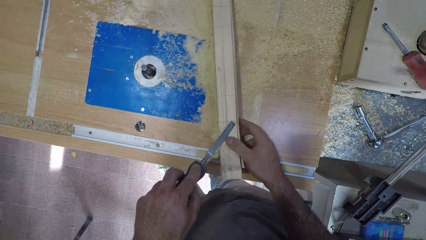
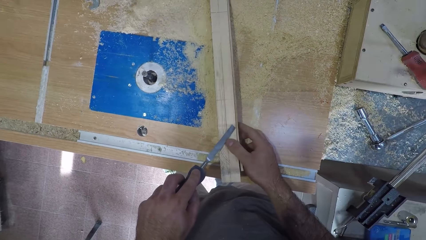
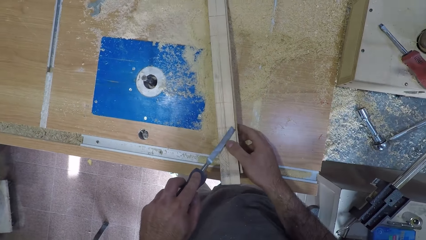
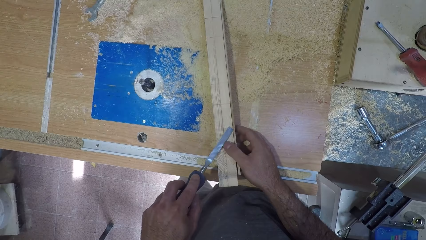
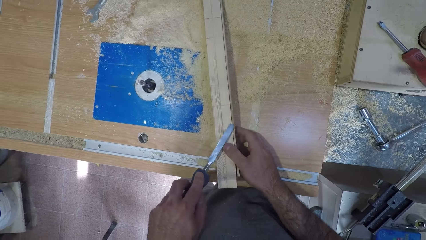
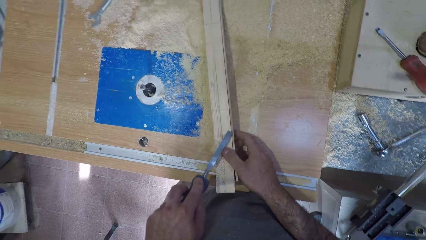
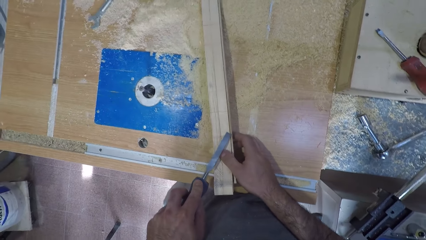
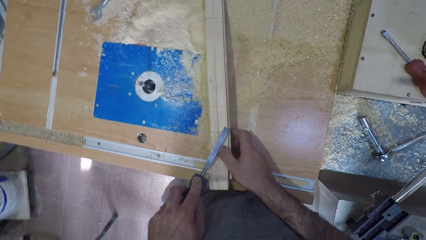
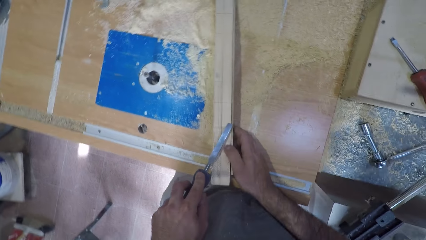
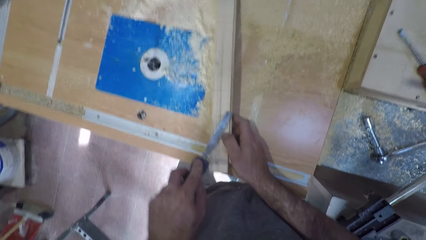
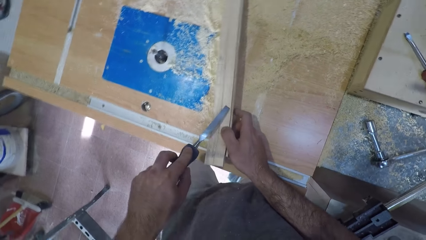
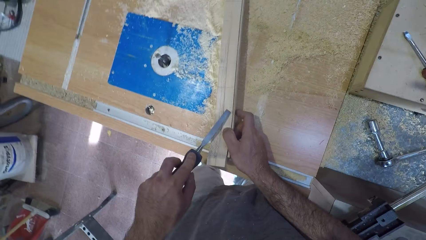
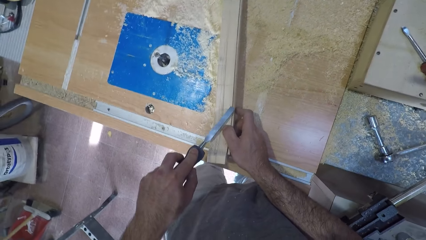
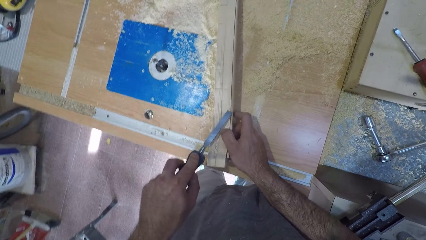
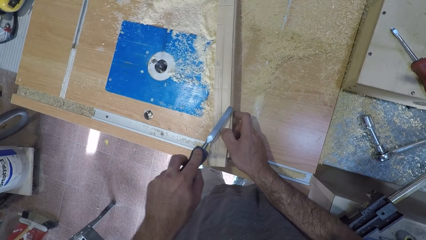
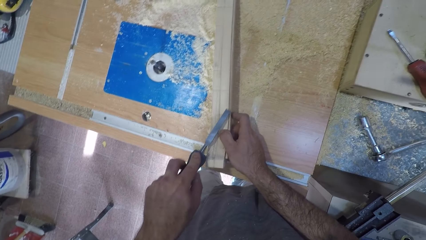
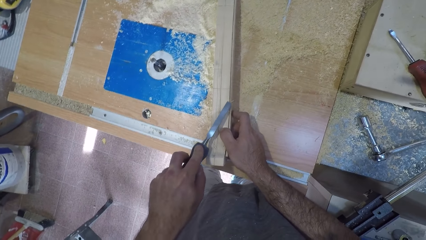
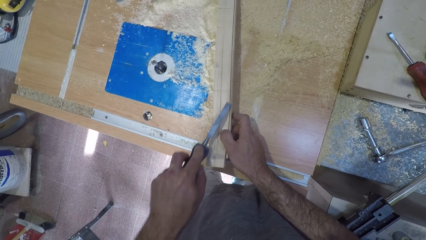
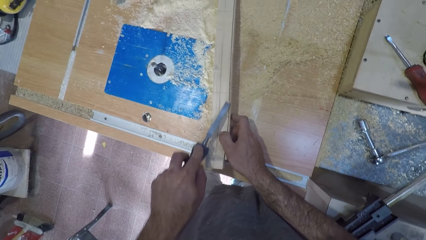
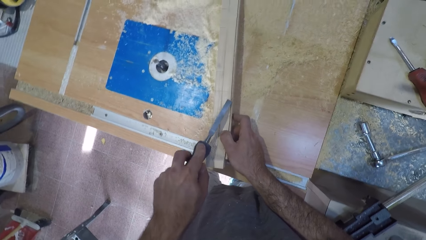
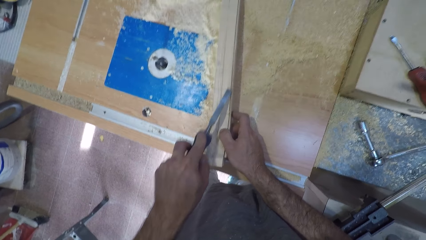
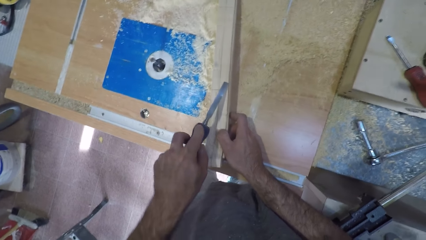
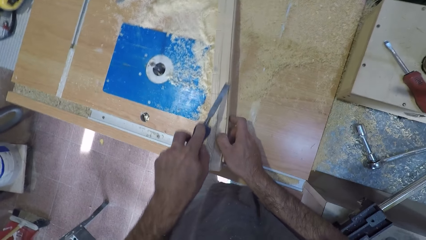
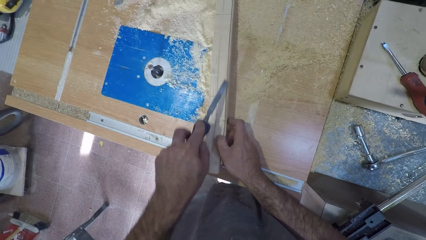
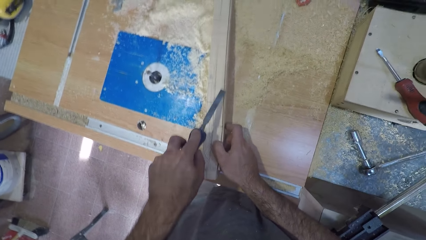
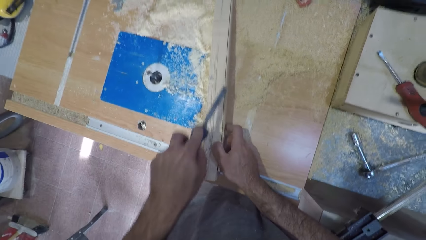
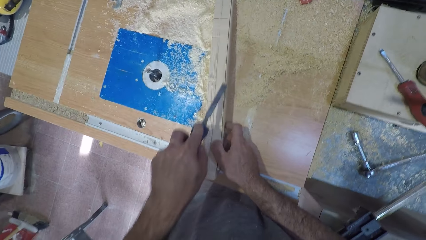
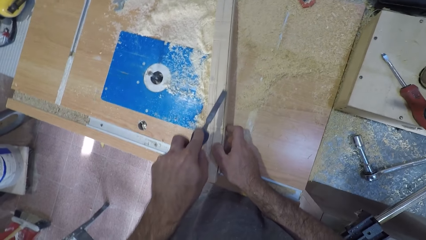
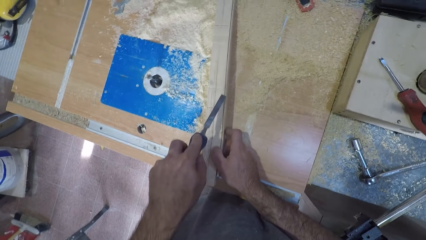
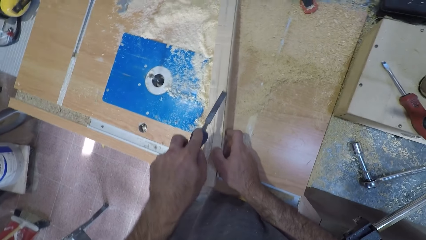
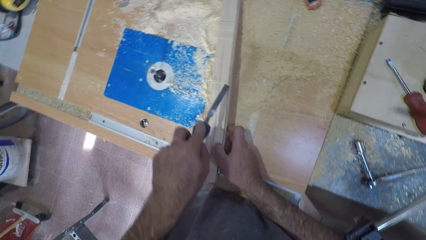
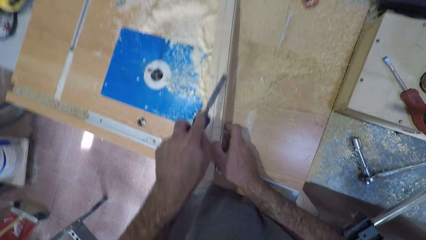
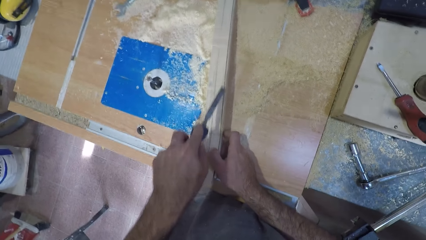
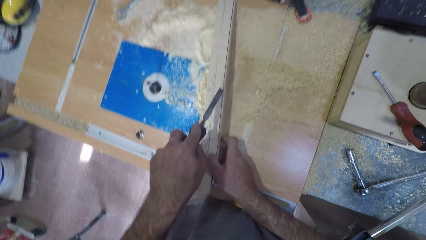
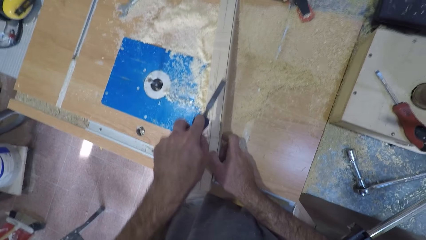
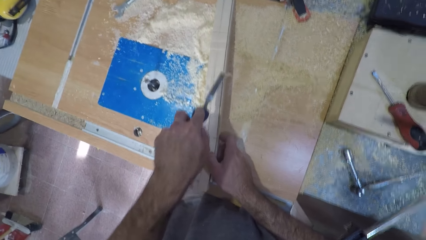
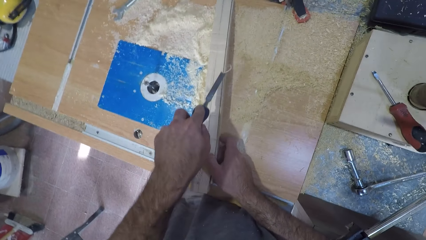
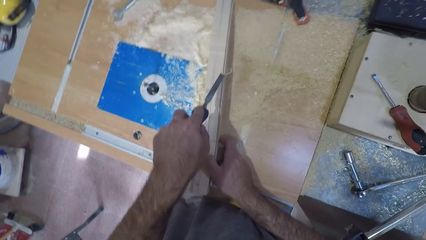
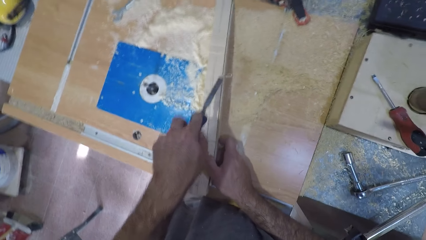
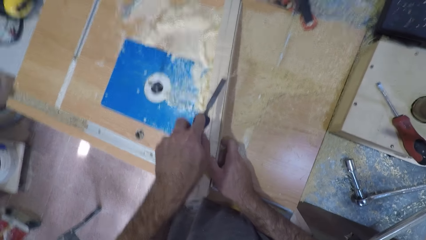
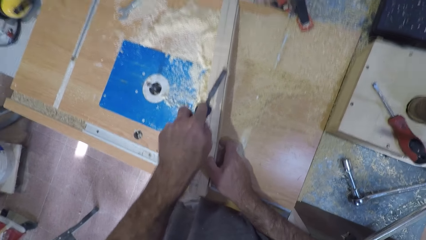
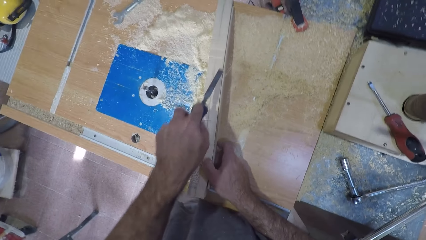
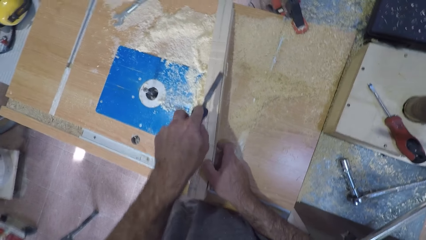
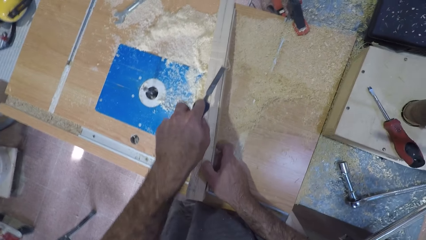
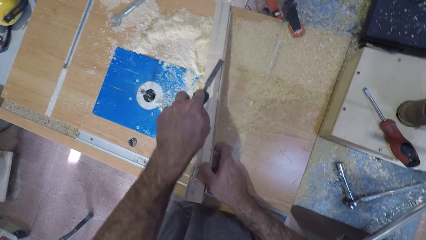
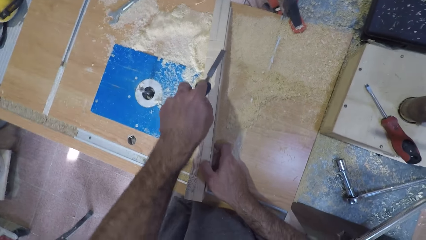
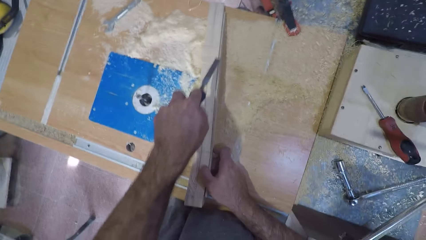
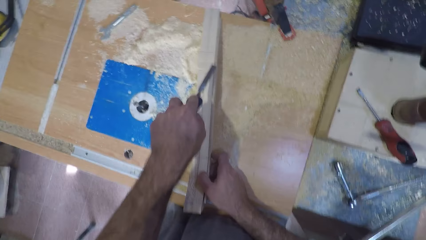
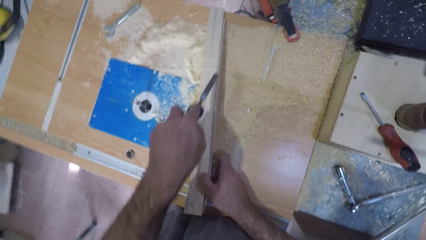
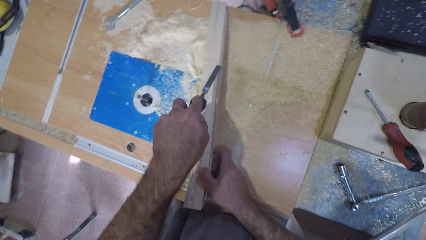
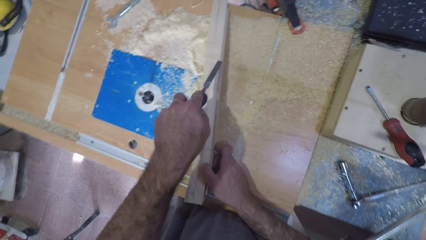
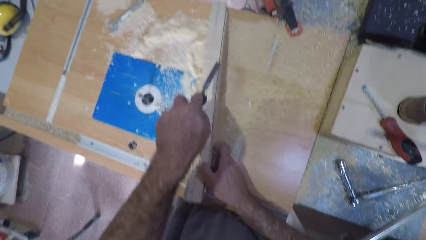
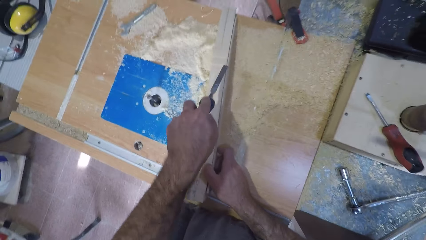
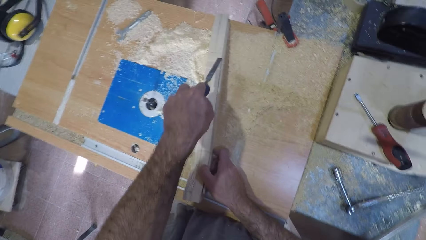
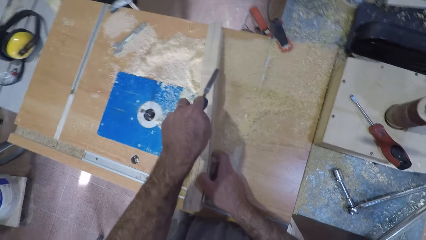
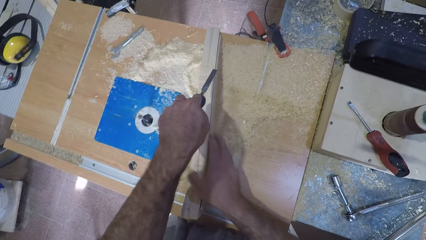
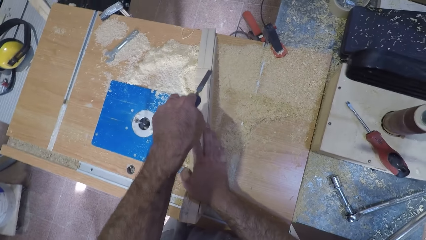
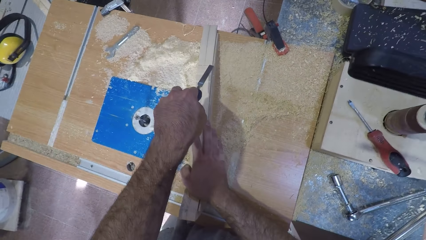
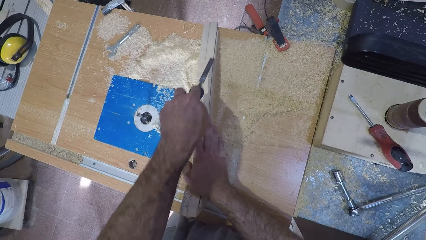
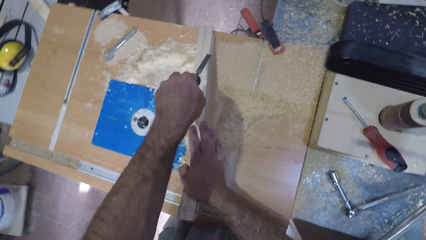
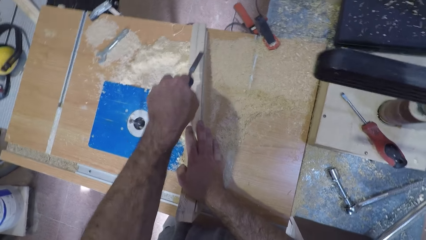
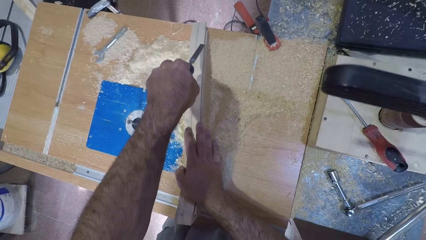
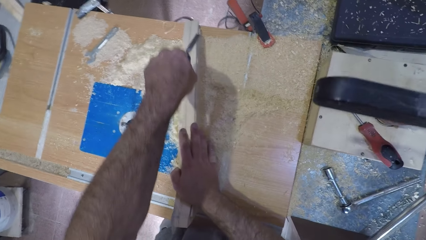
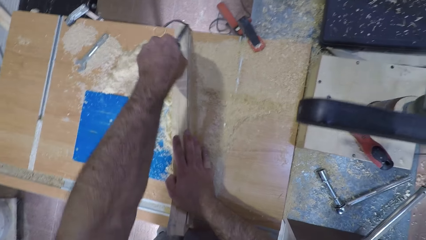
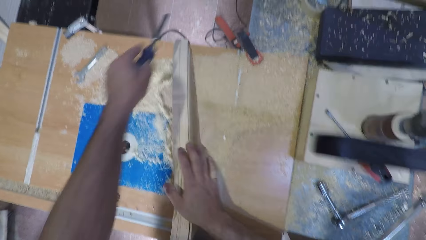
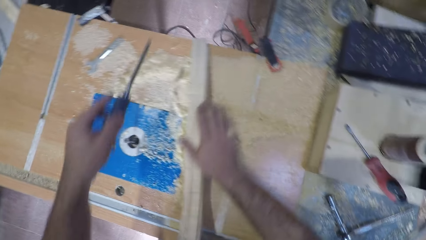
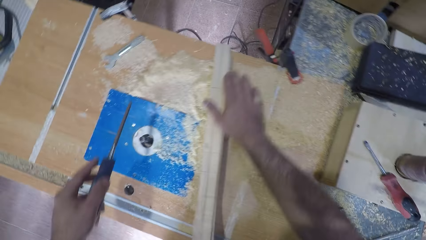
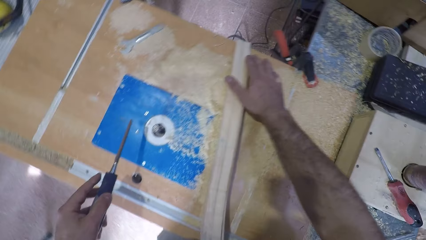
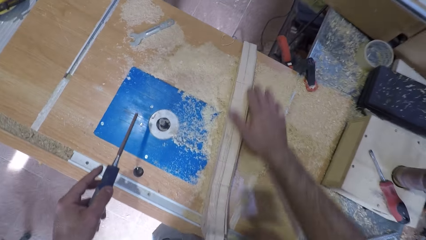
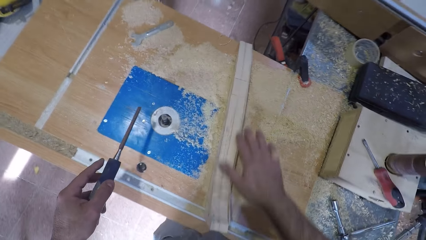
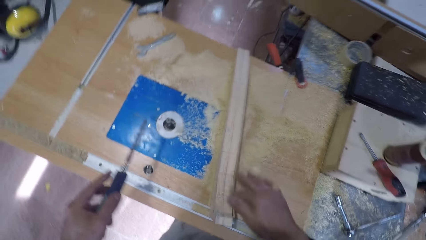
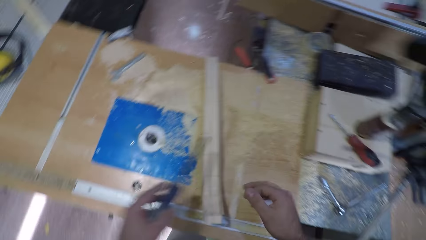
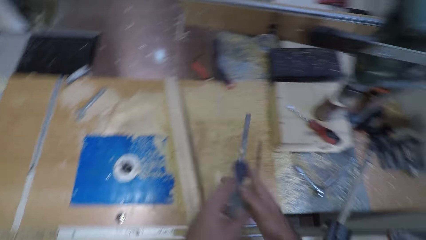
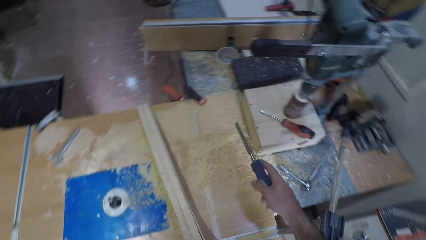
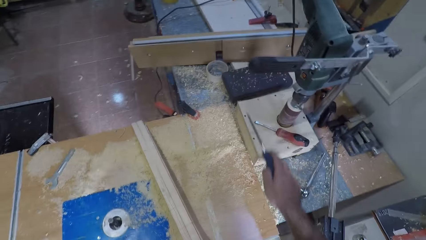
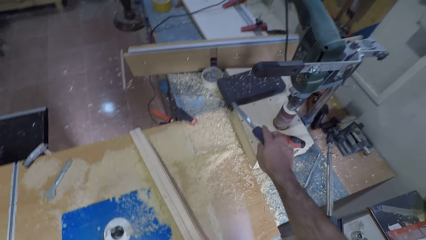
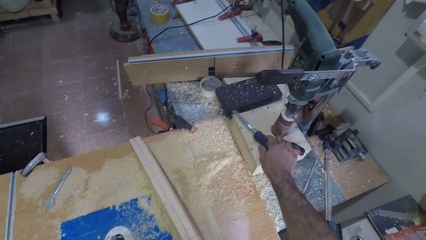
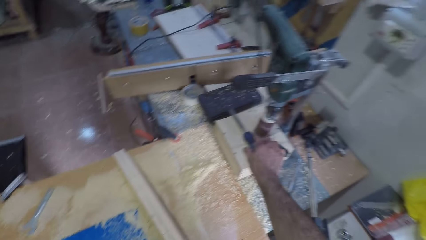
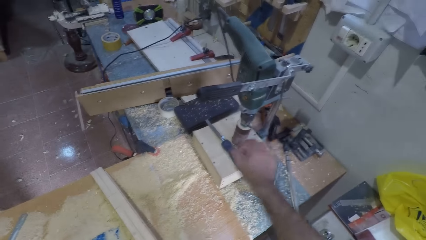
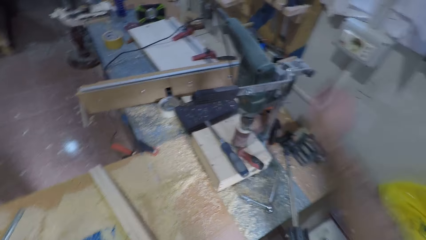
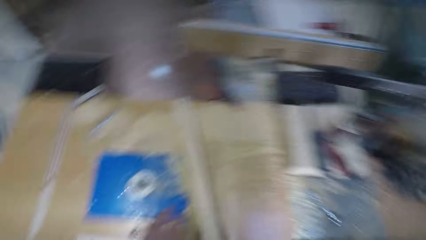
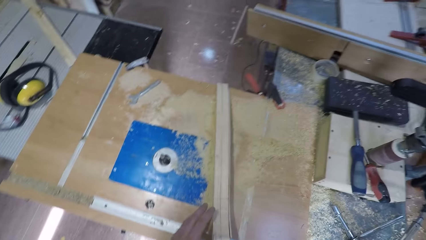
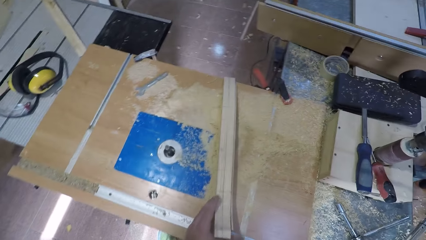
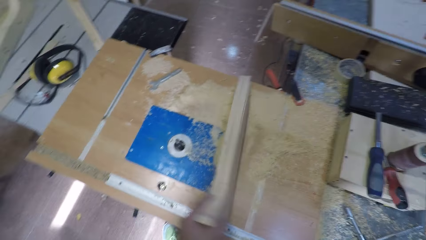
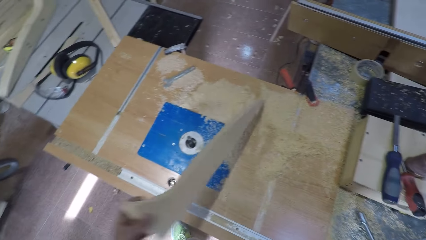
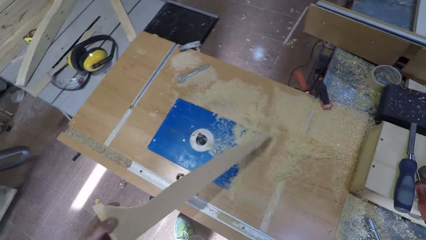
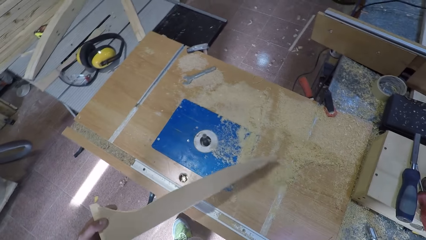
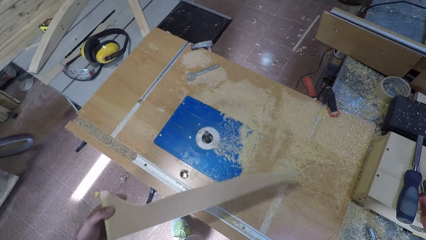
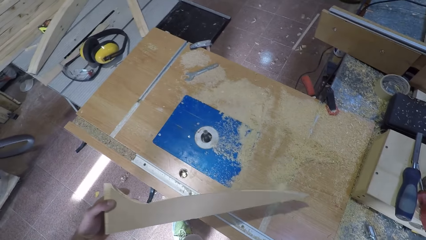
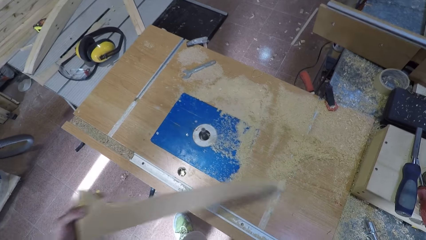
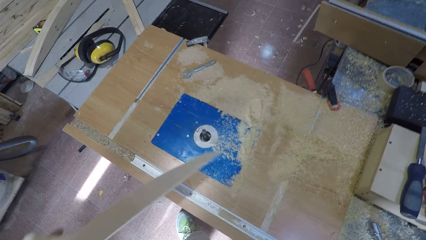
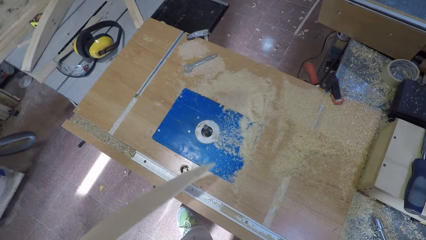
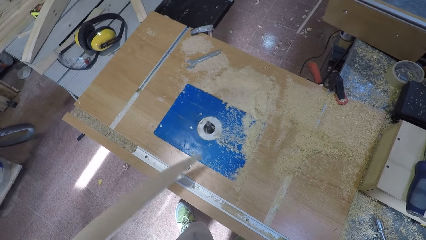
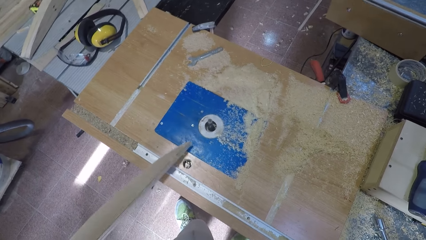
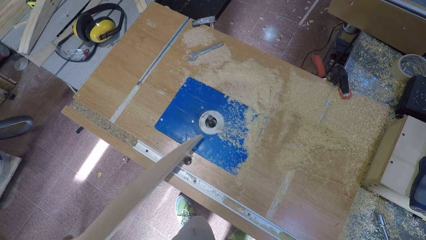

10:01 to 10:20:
The camera wearer feels the timber with his finger. He passes the chisel to his right hand. He drops the chisel on the workbench. He turns on the workbench machine. He picks the wood with his left hand.
